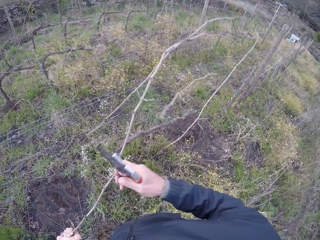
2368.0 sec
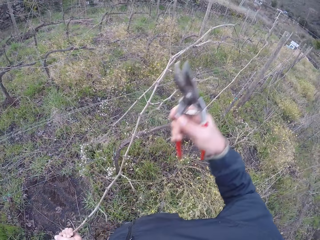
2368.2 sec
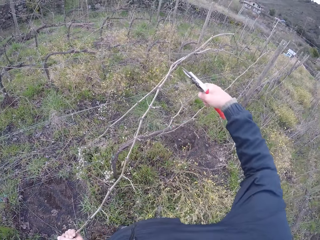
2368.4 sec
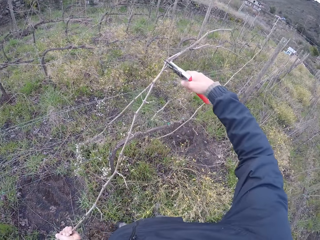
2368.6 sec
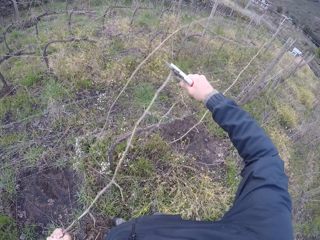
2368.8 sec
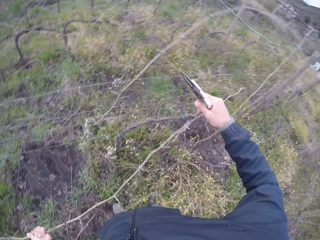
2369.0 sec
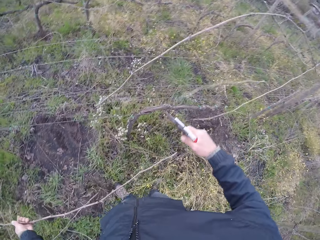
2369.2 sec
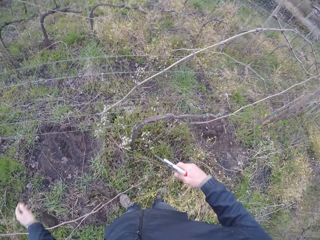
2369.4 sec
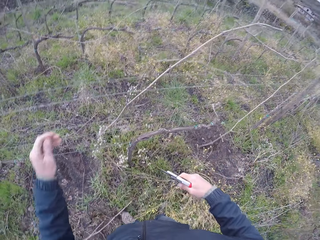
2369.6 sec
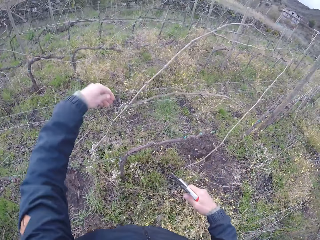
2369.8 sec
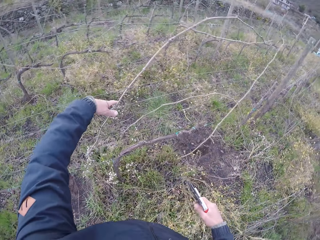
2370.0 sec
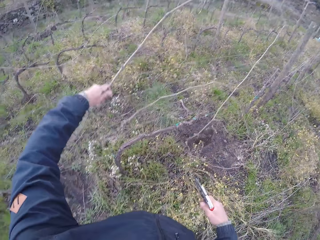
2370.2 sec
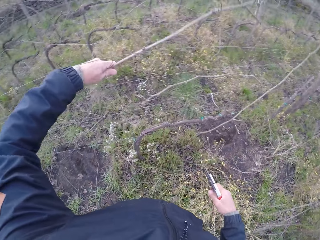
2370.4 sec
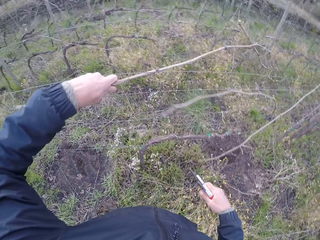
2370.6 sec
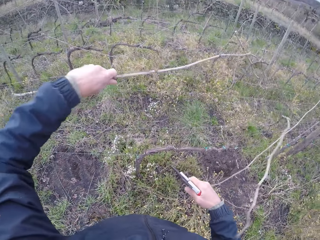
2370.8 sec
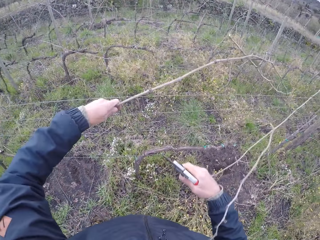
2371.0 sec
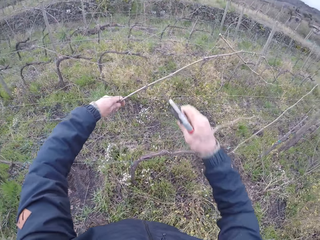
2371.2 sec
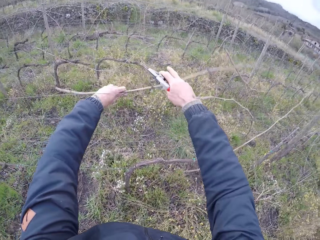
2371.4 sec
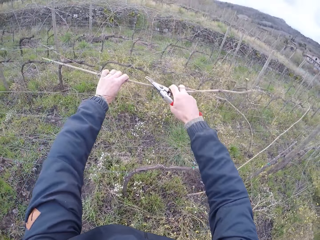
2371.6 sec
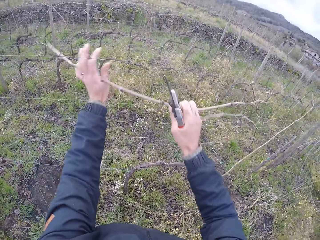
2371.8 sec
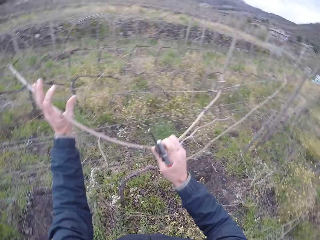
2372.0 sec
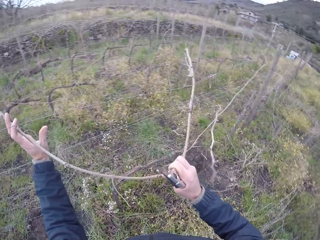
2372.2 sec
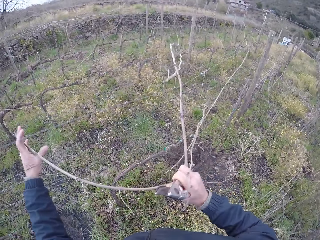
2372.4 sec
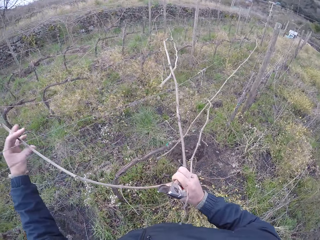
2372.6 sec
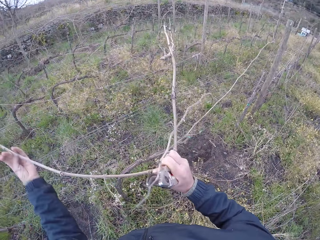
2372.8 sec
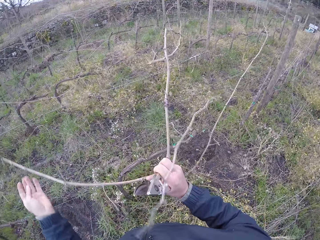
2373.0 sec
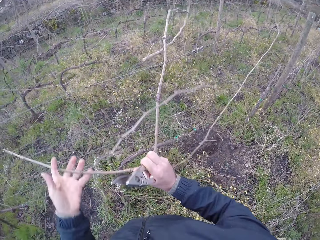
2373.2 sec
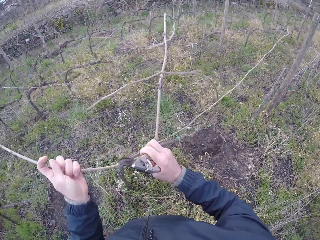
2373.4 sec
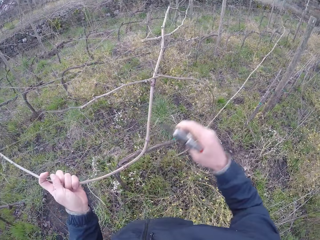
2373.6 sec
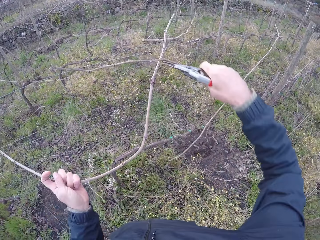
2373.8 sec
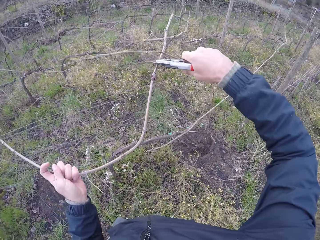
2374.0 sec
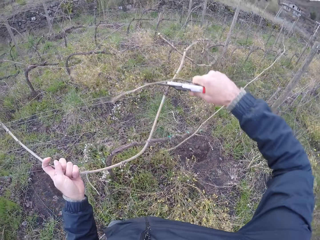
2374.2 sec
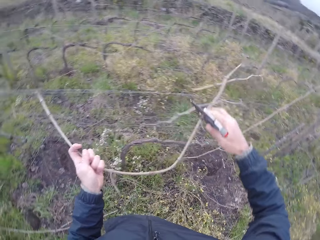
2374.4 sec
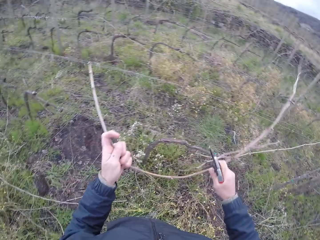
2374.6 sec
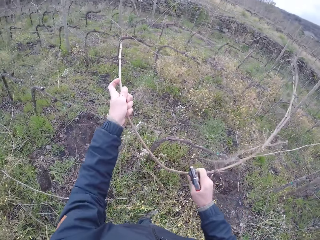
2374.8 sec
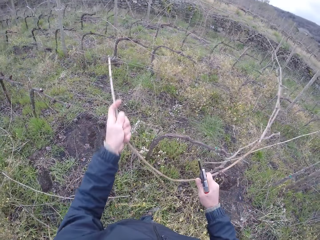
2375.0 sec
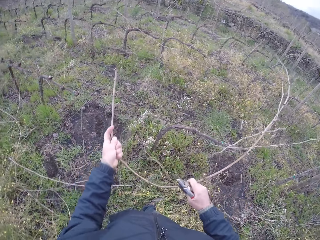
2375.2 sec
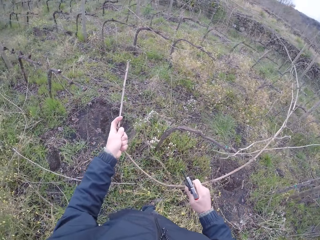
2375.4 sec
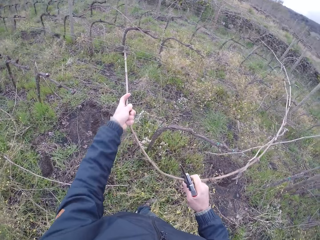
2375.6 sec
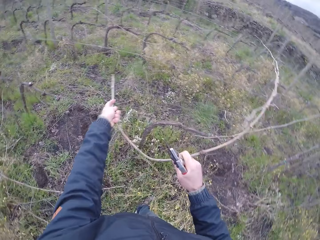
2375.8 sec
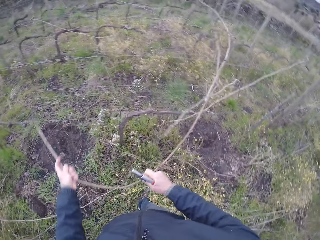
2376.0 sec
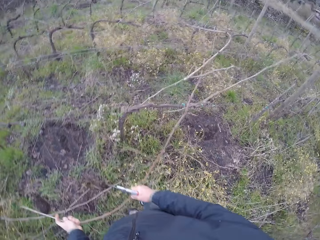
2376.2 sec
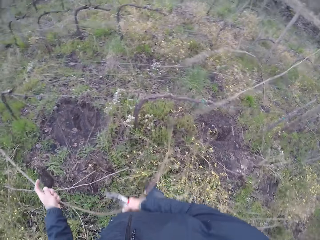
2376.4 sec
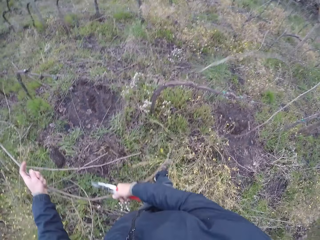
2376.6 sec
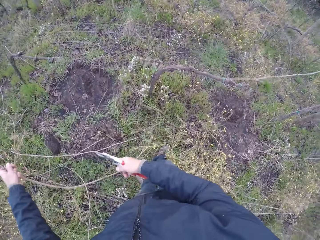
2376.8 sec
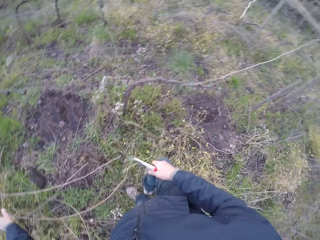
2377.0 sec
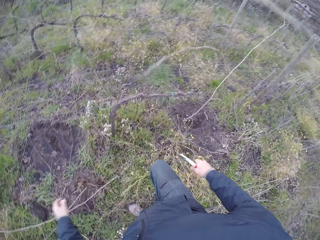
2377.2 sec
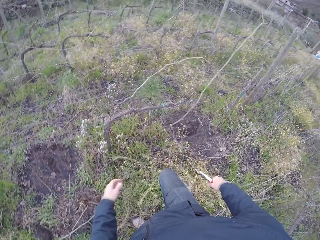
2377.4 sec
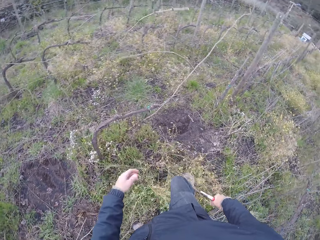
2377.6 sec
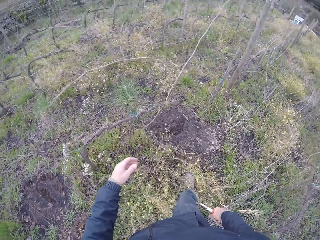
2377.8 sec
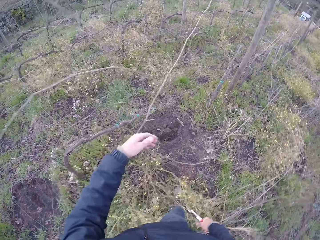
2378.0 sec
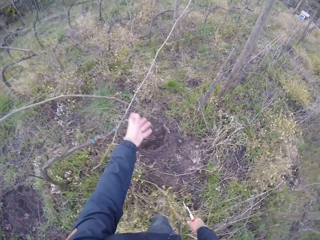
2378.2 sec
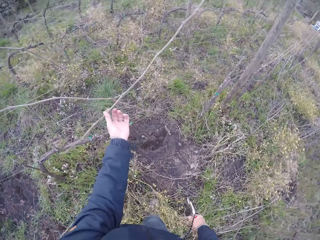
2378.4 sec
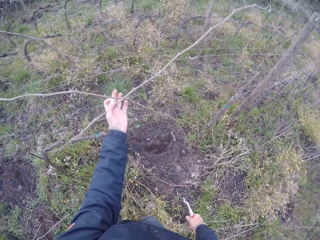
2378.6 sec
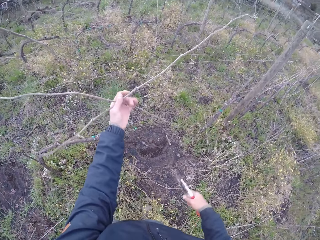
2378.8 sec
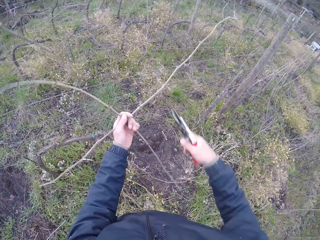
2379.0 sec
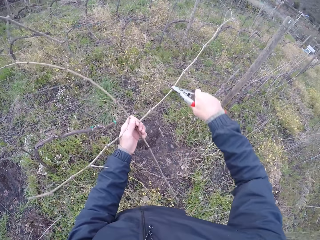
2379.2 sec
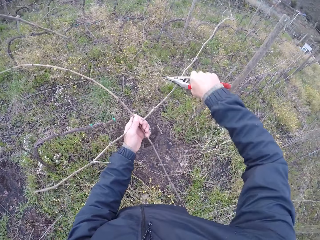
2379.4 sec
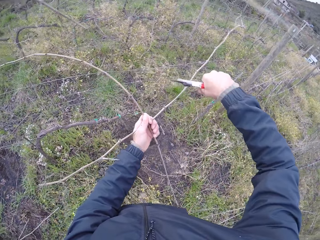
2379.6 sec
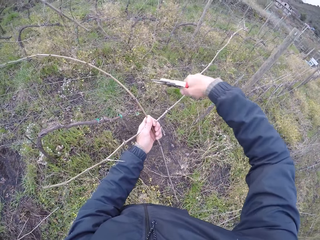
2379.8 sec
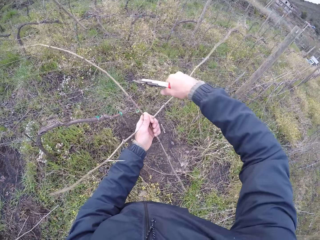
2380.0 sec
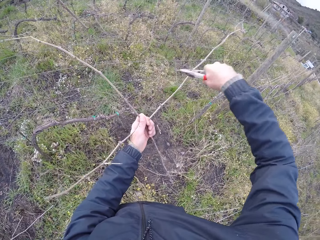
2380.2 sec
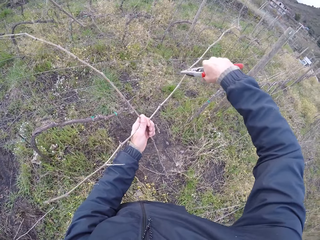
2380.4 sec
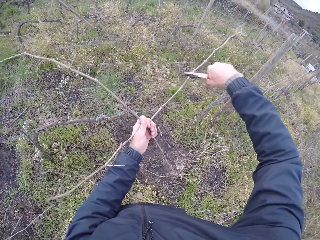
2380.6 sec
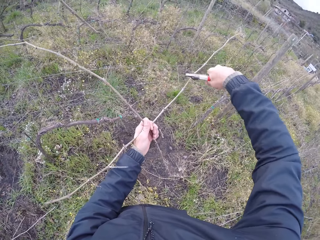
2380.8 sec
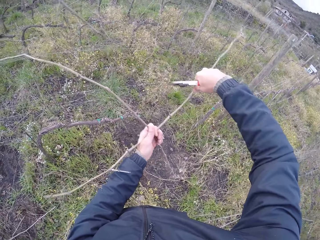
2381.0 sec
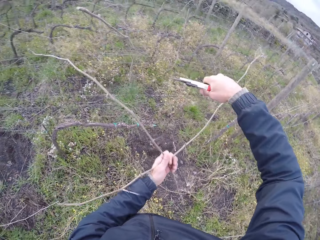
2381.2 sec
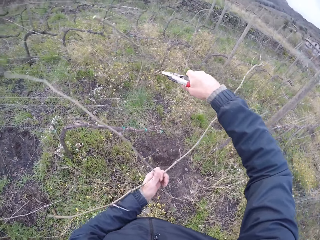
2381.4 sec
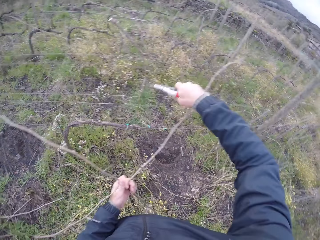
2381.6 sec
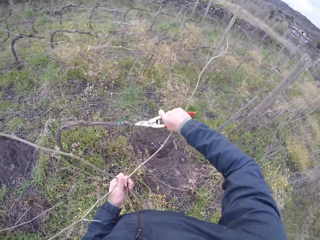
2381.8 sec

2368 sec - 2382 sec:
The camera wearer cuts the twig with the pruner in his right hand. He drops the twig on the ground with his left hand. He drags a twig on the fence with his left hand. He drags the twig from the fence with both hands. He drops the twig on the ground with his left hand. He drags twigs from the fence with his left hand. He cuts creepers with the pruner in his right hand.

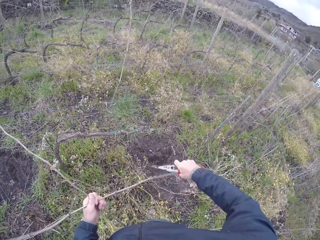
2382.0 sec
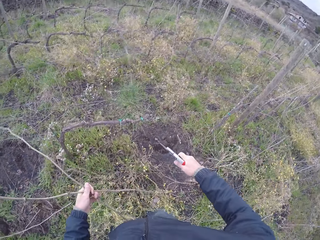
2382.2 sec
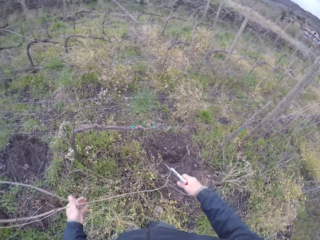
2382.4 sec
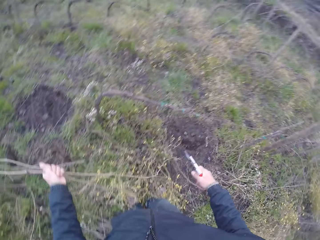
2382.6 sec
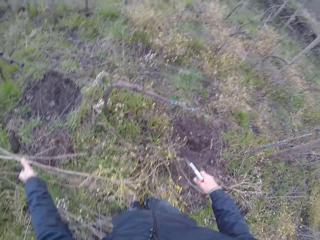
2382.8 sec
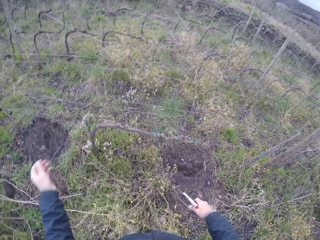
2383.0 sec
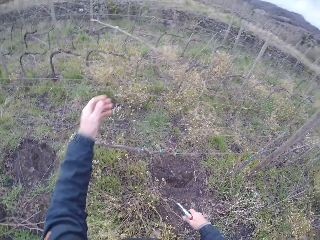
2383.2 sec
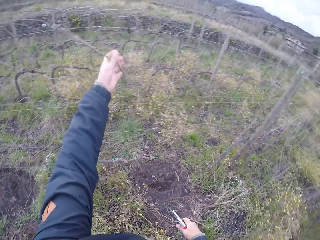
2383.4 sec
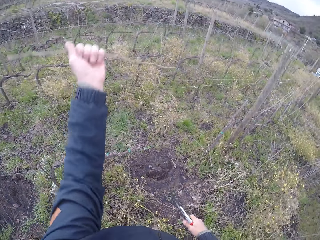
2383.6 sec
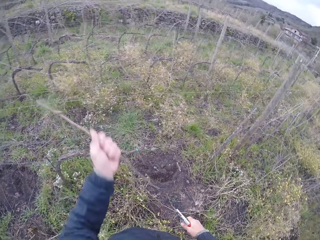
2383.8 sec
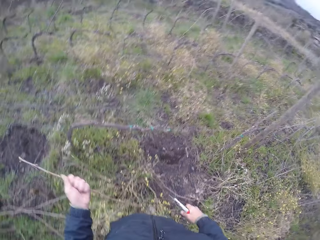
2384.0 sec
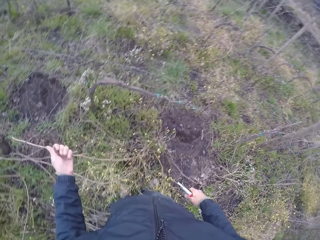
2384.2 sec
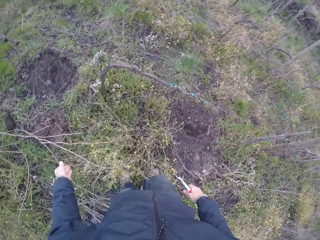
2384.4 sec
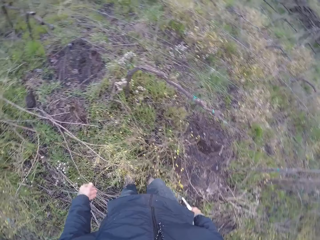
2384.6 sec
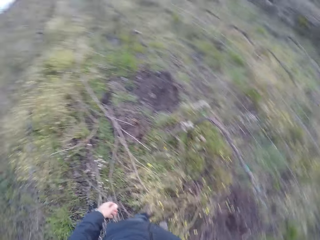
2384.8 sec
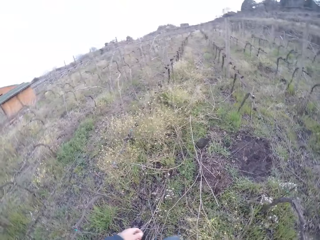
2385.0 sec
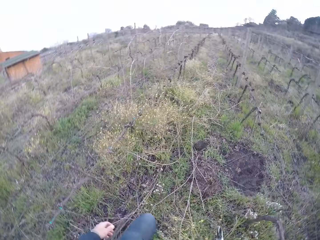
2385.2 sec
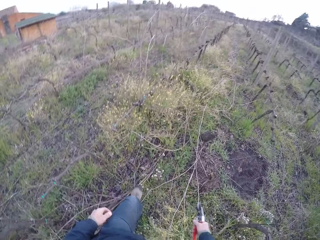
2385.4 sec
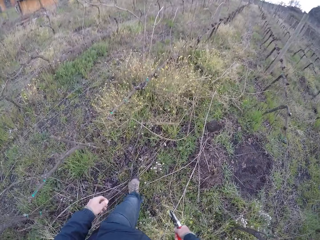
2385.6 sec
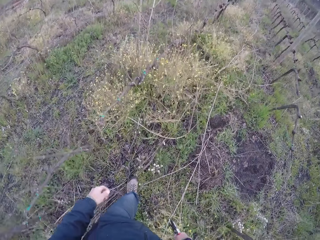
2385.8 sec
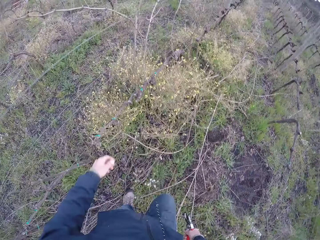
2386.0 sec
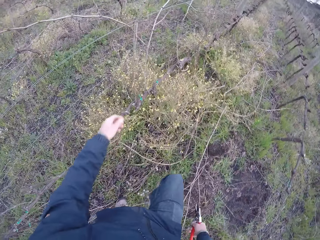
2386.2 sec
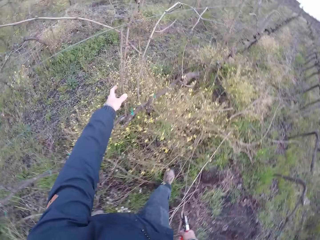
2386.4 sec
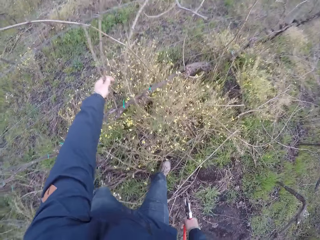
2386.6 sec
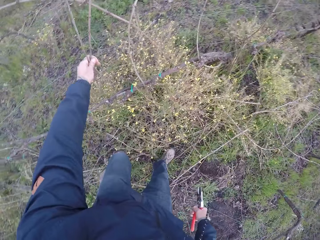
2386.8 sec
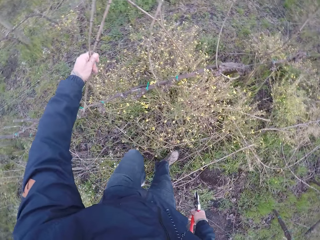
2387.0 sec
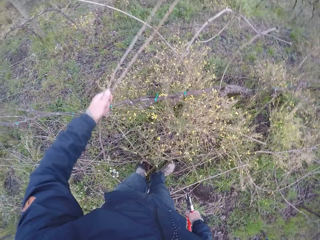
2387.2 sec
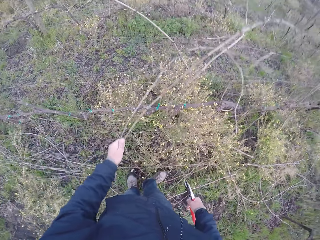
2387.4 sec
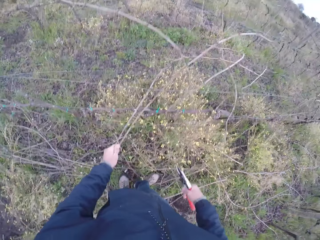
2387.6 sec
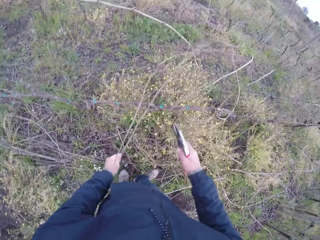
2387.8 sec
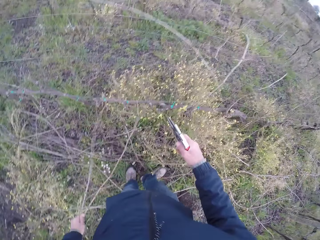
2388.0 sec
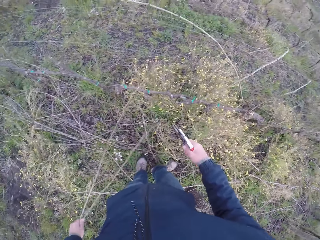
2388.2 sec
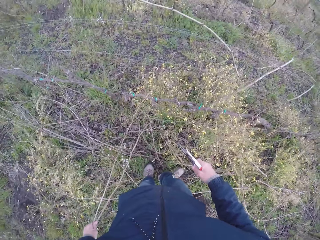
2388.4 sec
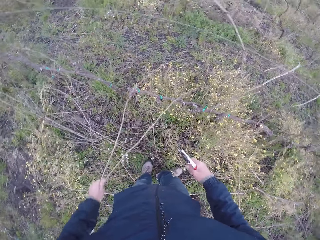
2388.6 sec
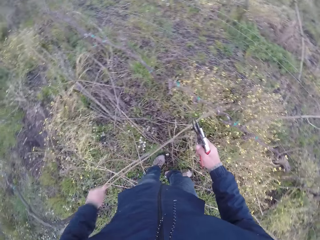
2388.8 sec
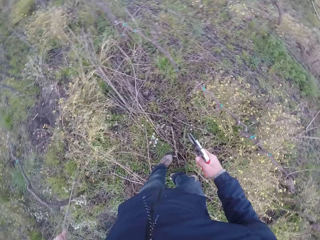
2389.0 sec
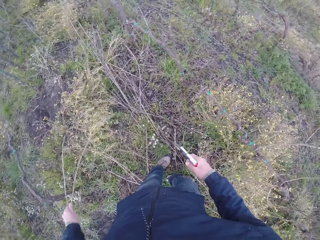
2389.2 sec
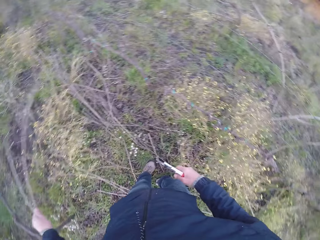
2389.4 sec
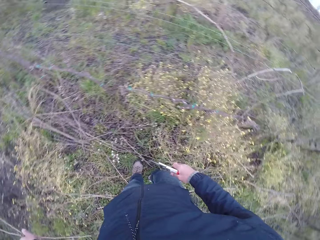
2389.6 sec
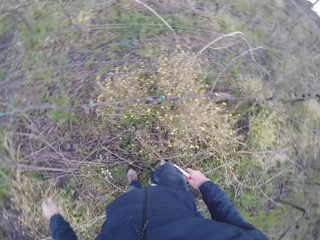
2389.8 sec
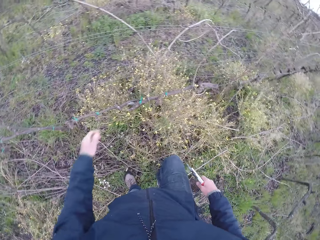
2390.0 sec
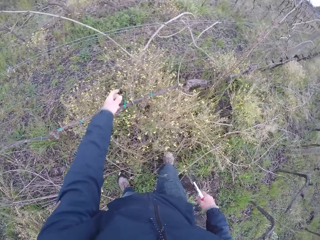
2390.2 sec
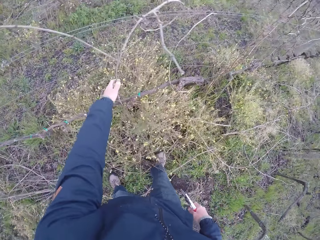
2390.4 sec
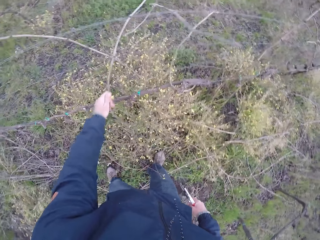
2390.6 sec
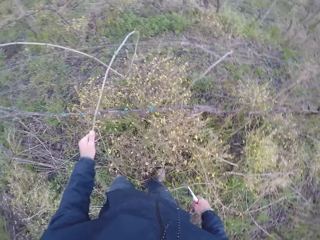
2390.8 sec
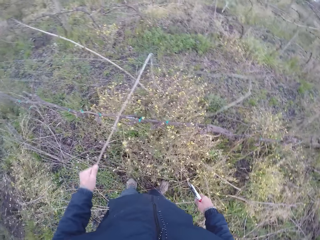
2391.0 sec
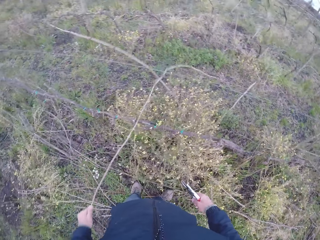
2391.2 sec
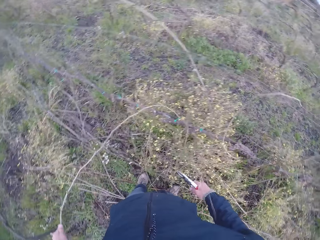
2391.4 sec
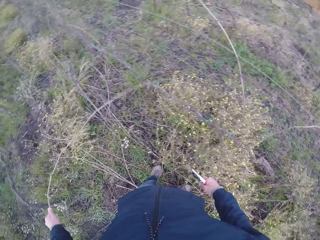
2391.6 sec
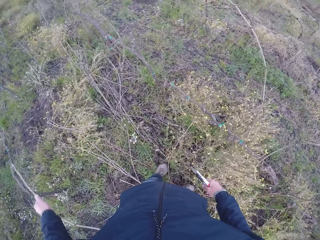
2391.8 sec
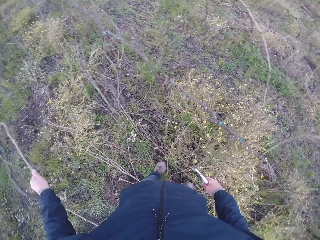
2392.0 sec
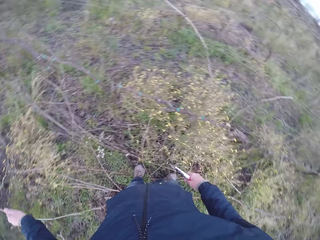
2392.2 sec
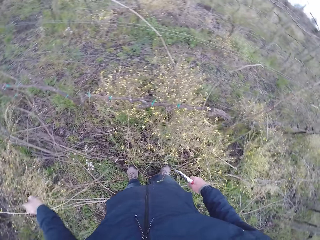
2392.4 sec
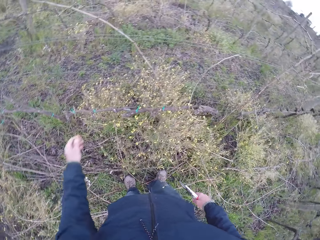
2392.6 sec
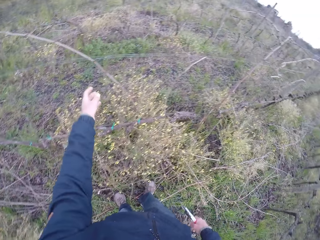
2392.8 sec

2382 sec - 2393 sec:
The camera wearer drops the twigs on the ground with his left hand. He removes a twig on the fence with his left hand. He walks along the fence. He removes twigs from the fence with his left hand. He drops the twigs on the ground with his left hand. He removes a twig from the fence with his left hand. He drops the twig on the ground with his left hand.
